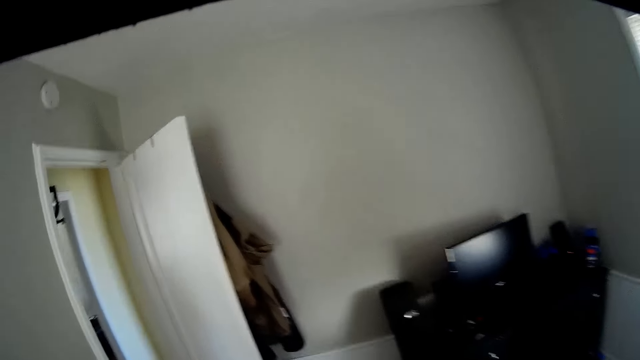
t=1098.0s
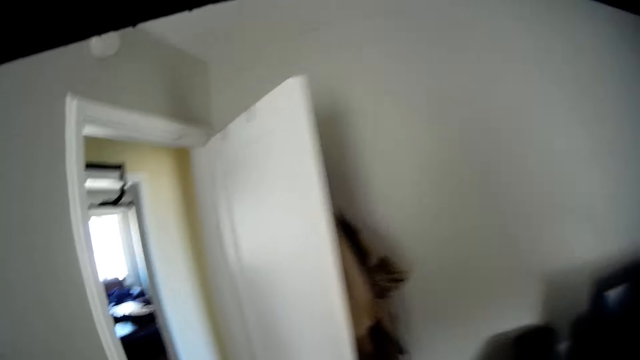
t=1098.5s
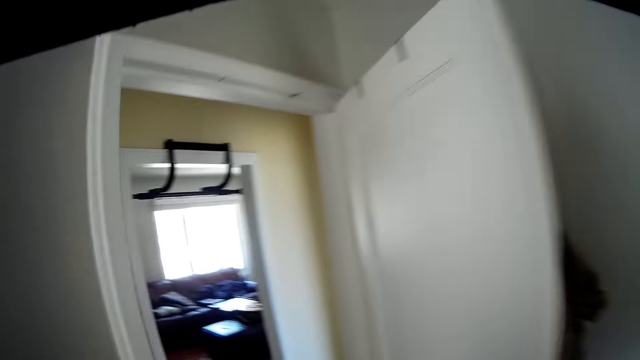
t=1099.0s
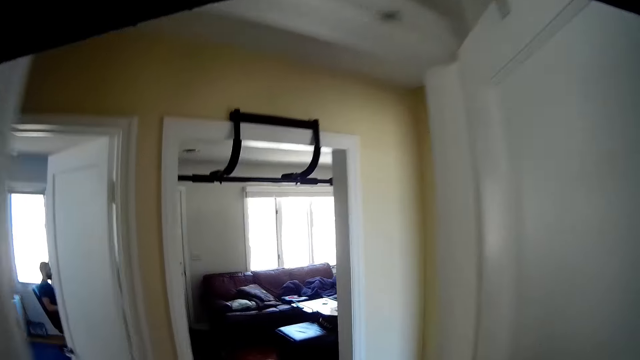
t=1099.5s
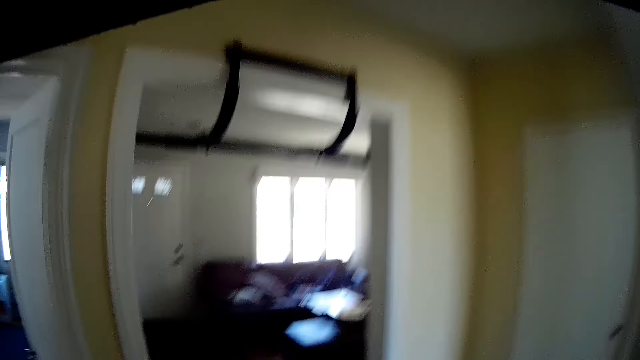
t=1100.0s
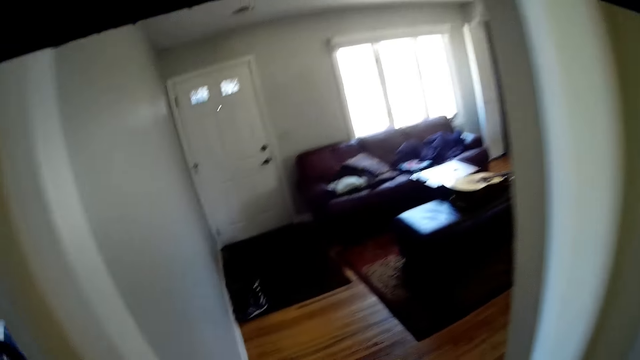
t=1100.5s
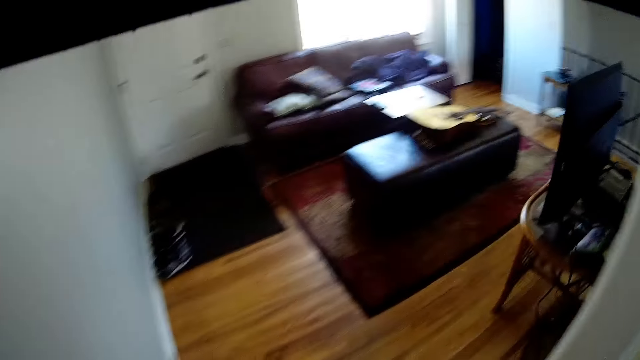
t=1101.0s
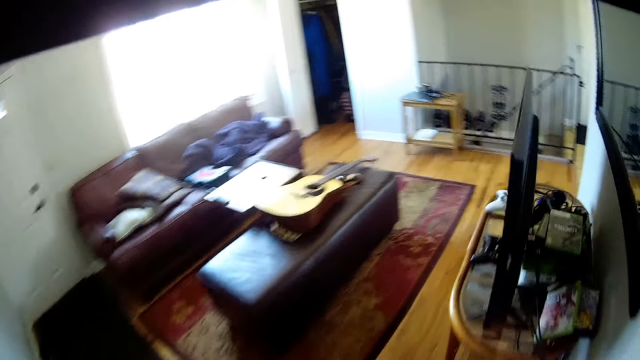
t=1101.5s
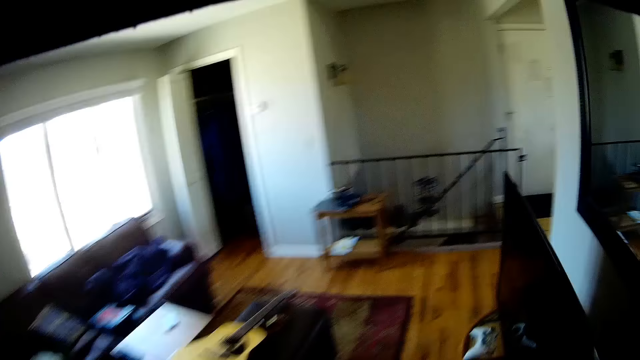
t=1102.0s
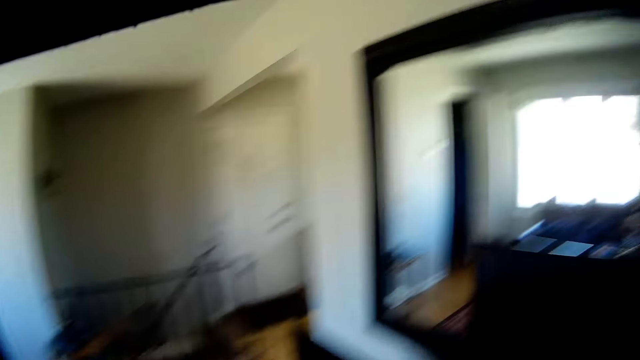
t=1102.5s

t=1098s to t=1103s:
The camera wearer walks in a room.

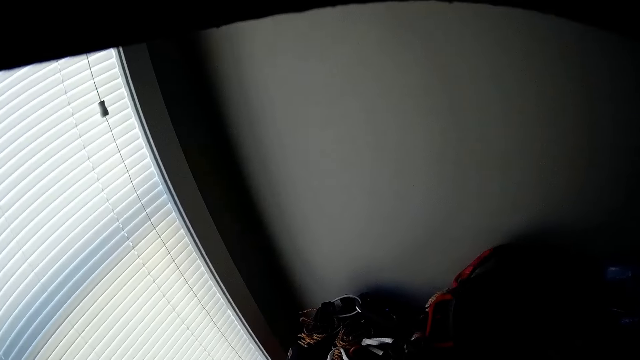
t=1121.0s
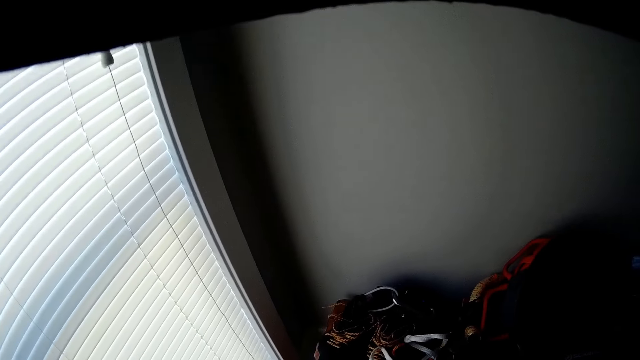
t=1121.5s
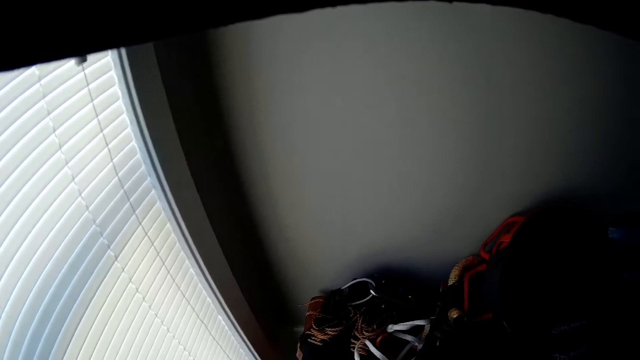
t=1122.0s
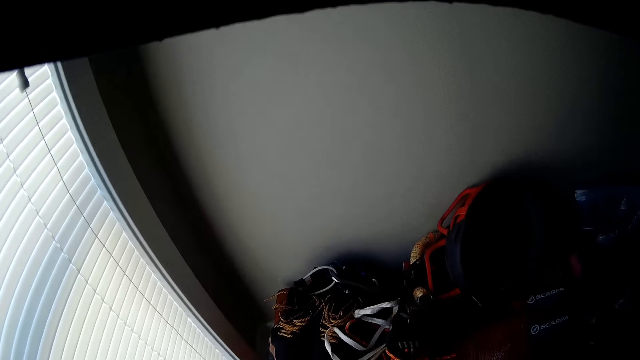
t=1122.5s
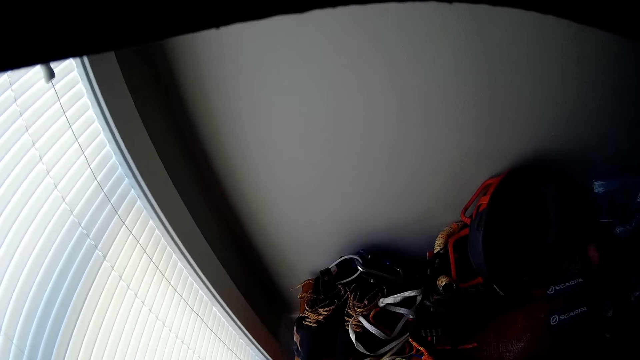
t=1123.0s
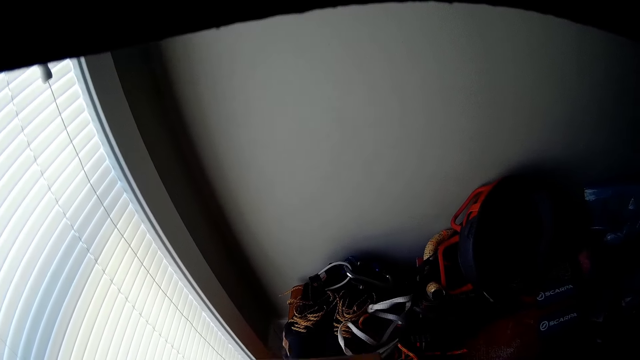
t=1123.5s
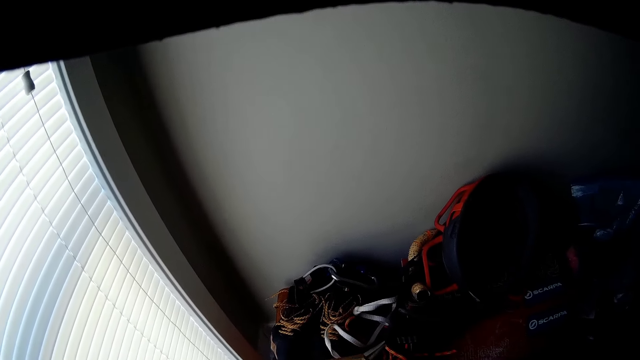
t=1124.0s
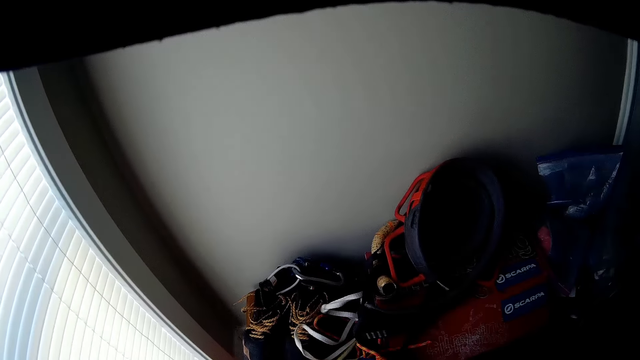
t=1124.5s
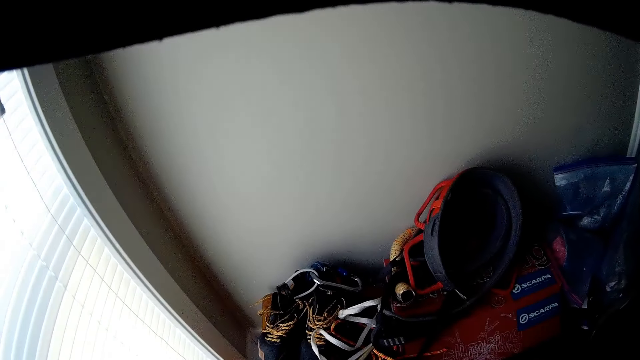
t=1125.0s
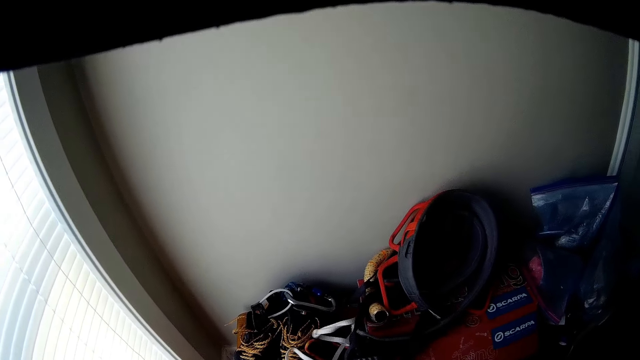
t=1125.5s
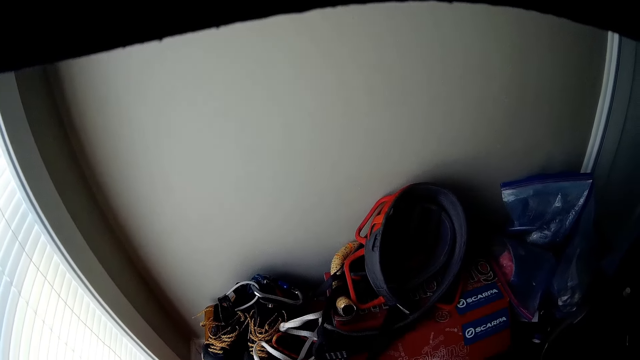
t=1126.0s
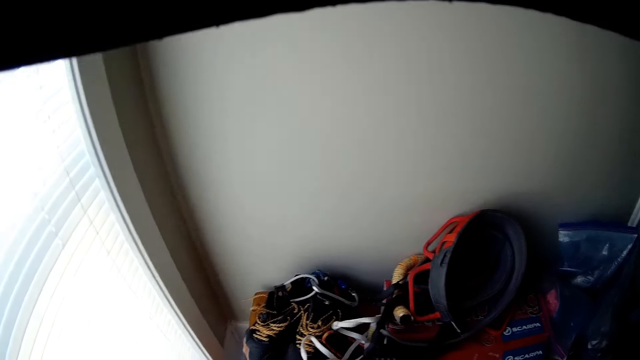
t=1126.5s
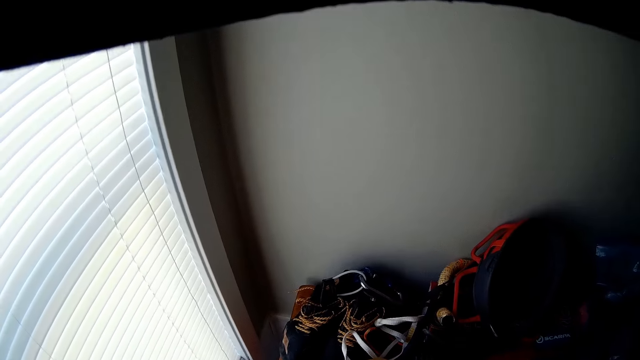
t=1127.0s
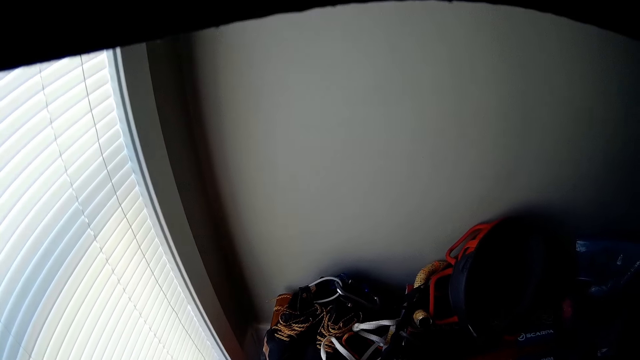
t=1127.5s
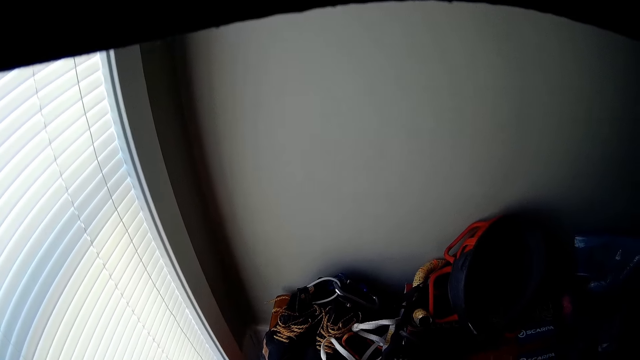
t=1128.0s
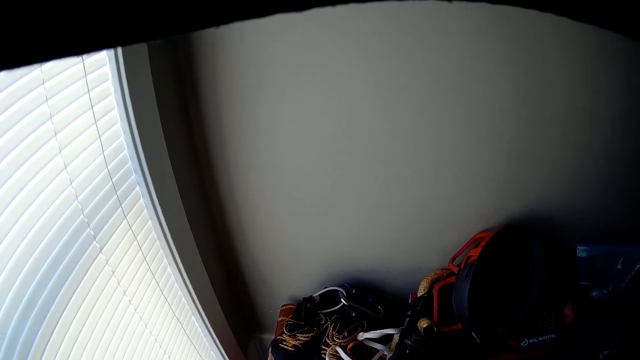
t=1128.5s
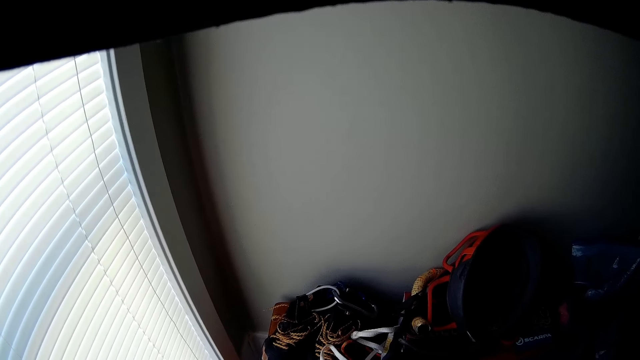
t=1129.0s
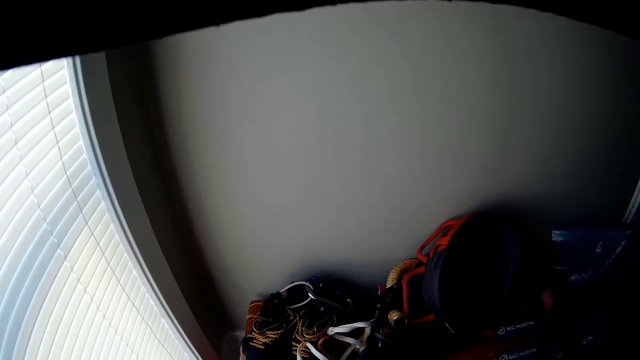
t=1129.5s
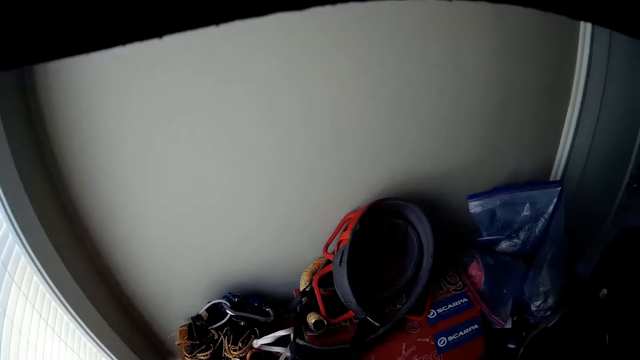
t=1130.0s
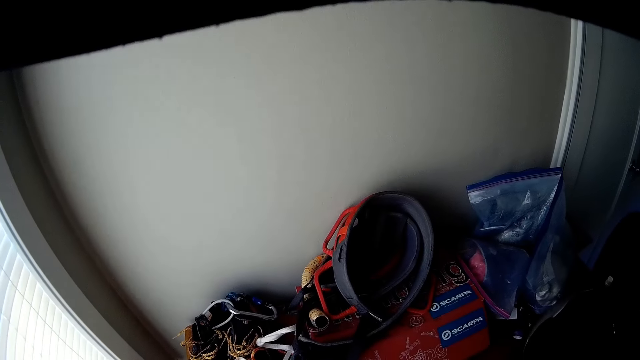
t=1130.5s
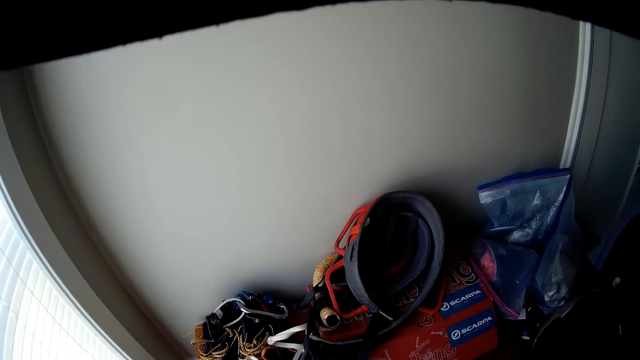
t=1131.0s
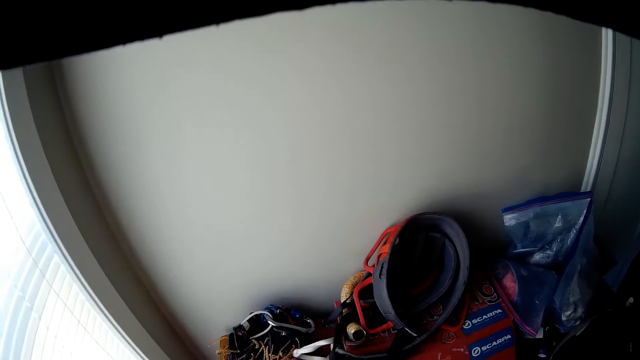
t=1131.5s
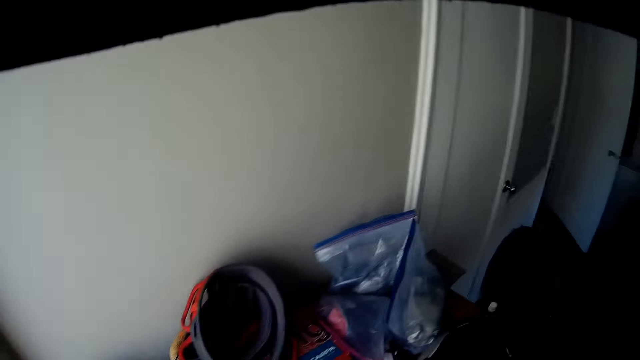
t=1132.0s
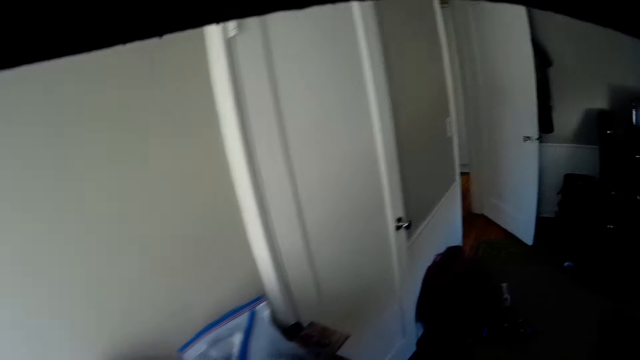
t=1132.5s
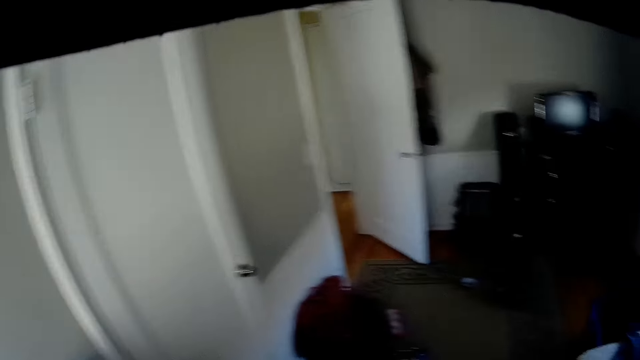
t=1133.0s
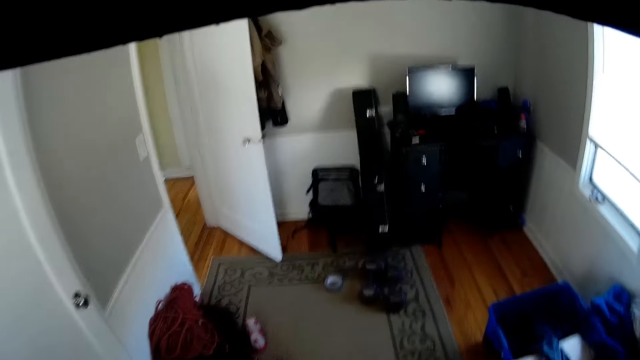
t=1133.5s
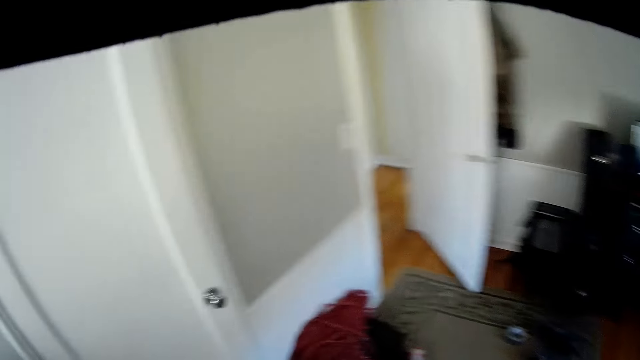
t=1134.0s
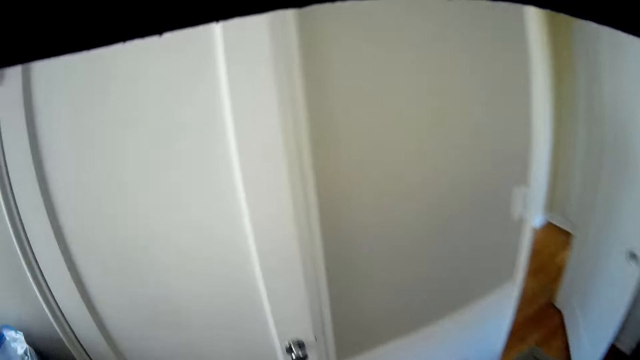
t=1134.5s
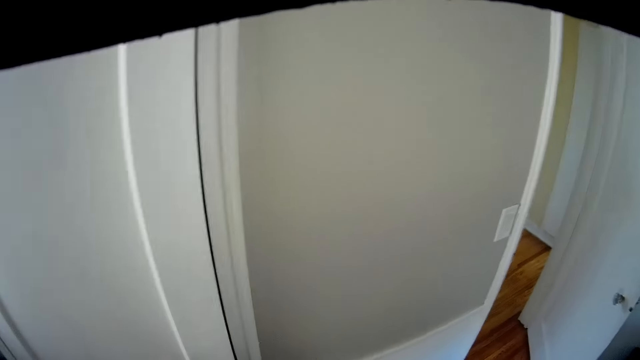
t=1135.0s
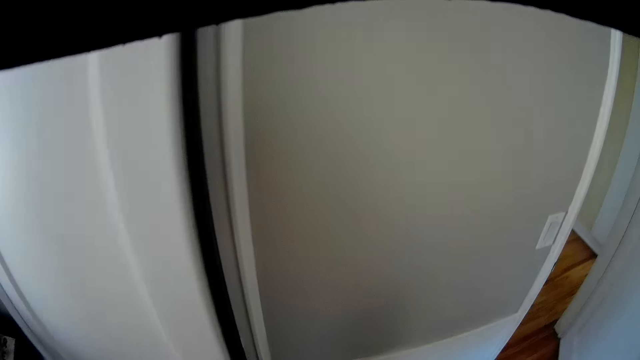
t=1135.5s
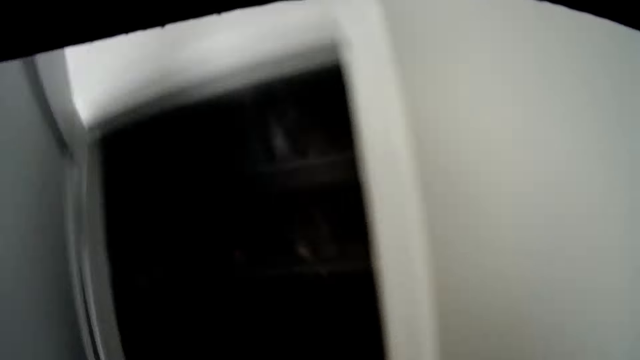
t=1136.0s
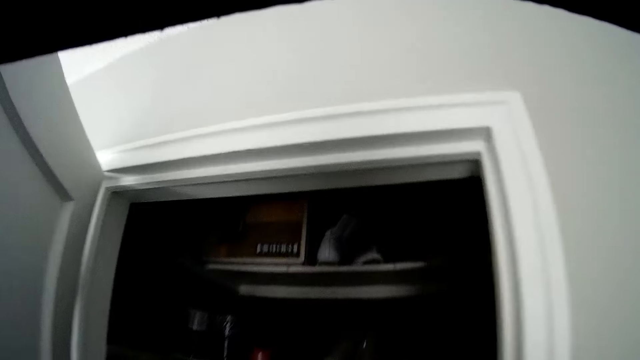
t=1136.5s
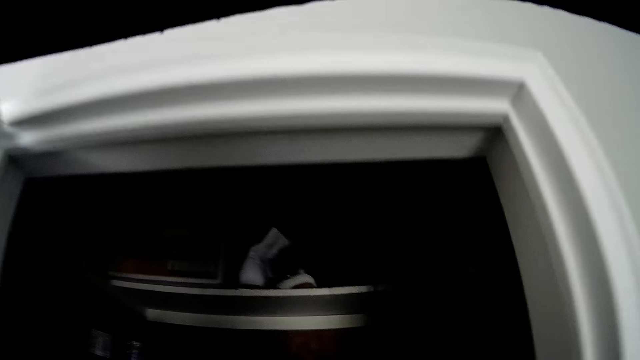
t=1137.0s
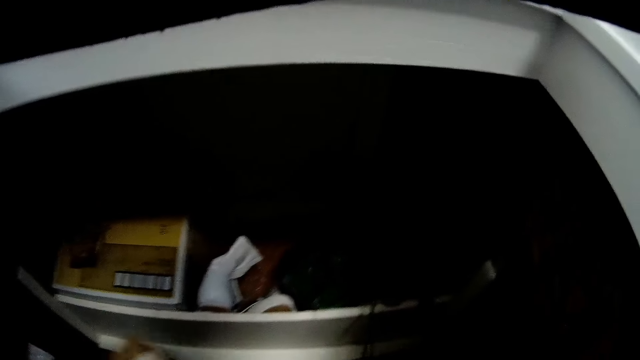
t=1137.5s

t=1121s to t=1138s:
The camera wearer stares at the cabinet table. They stare at a pair of shoes on the cabinet table. They hold a cardboard box. They stare at the cabinet table. They open a wardrobe door with a hand.
